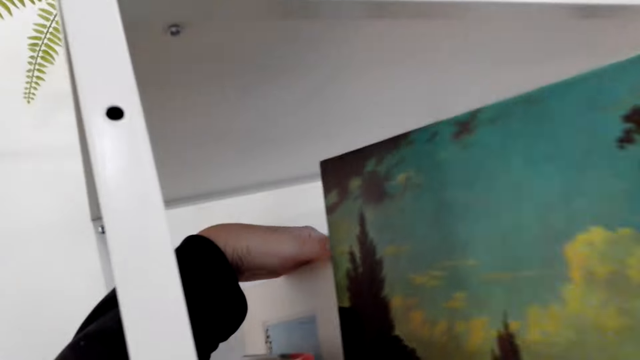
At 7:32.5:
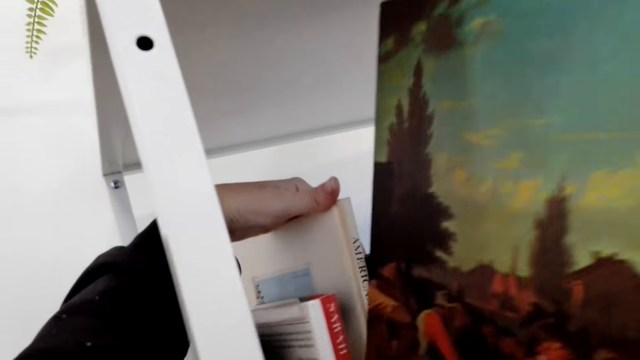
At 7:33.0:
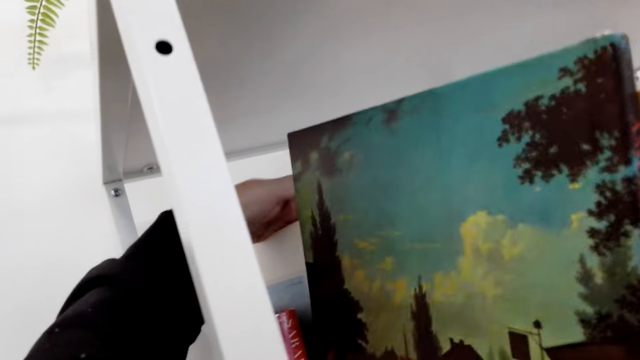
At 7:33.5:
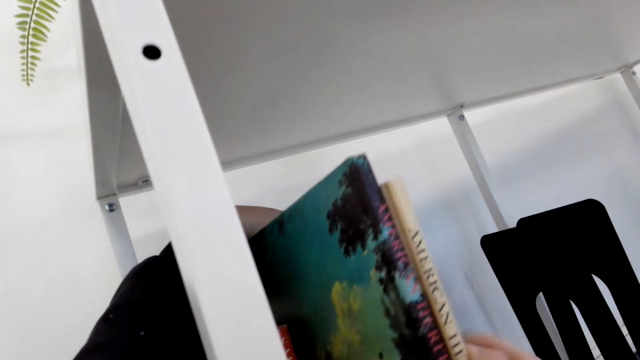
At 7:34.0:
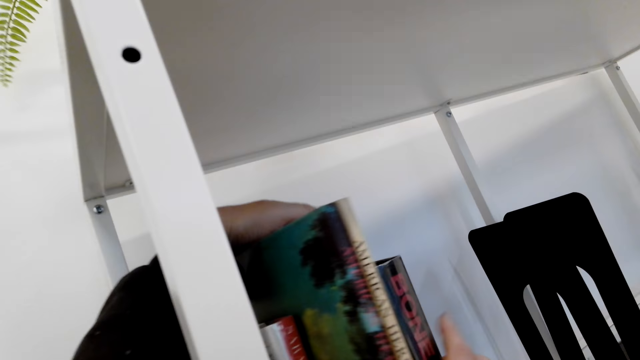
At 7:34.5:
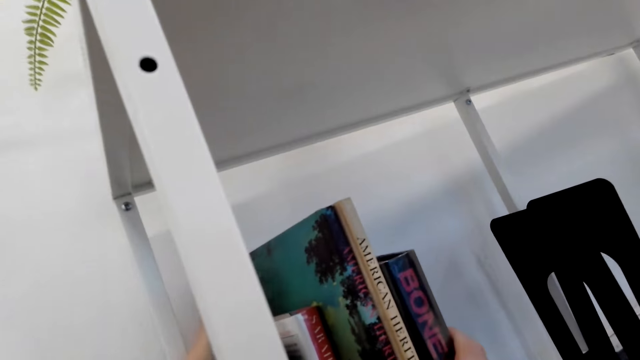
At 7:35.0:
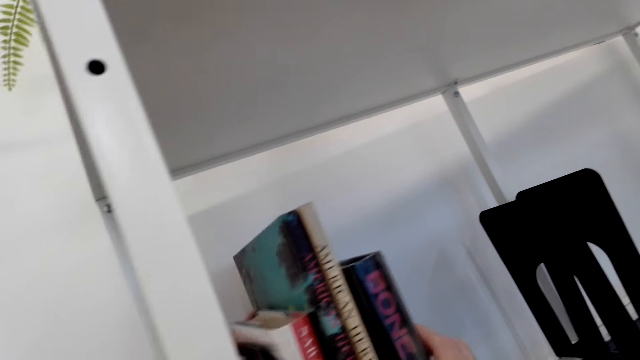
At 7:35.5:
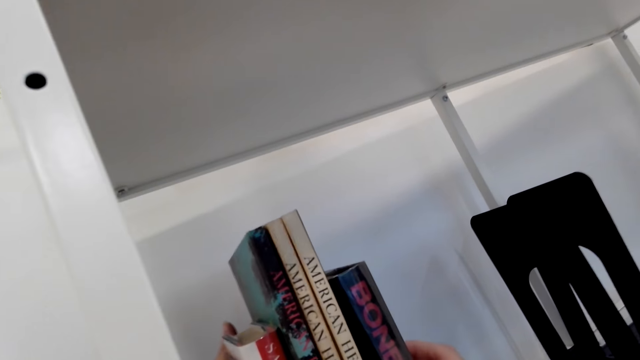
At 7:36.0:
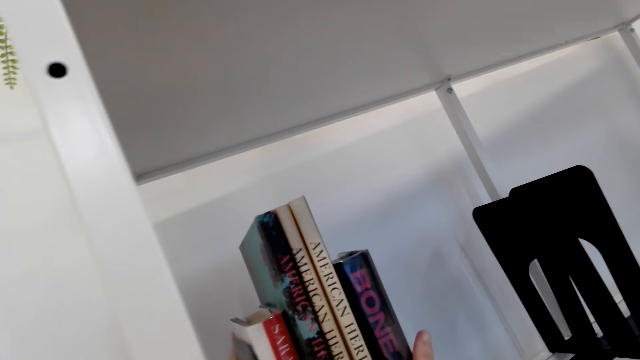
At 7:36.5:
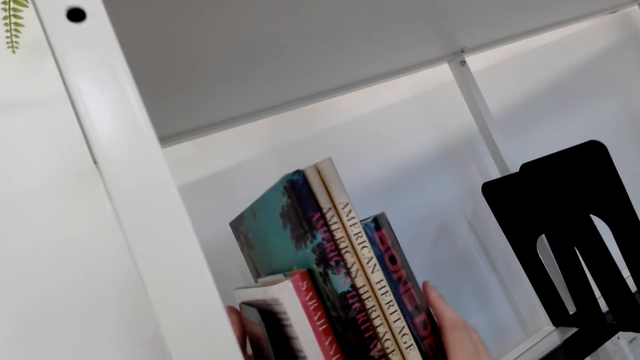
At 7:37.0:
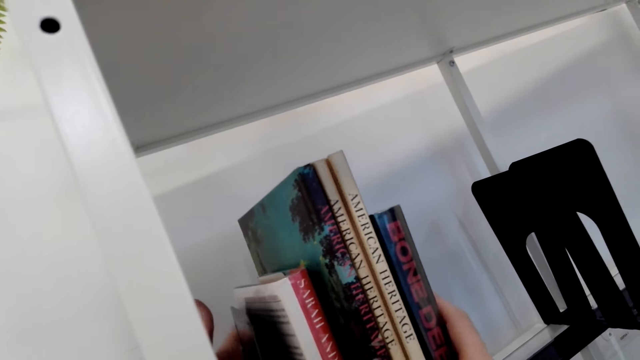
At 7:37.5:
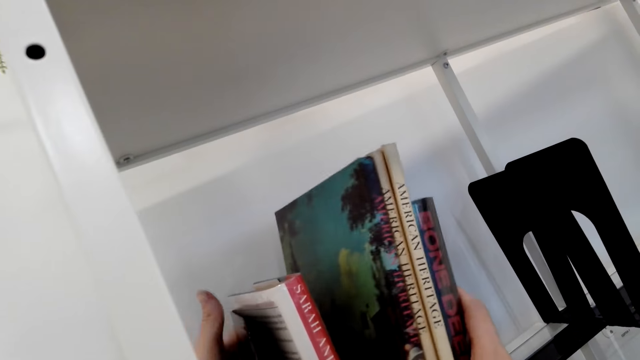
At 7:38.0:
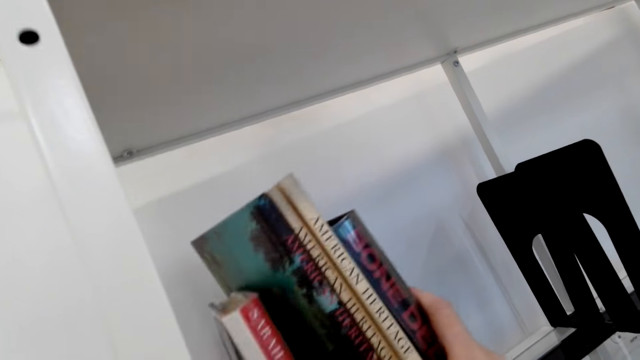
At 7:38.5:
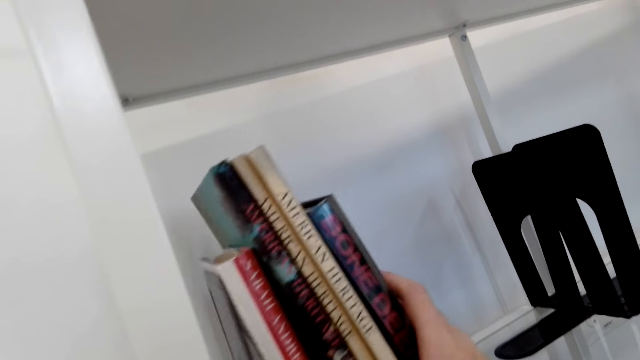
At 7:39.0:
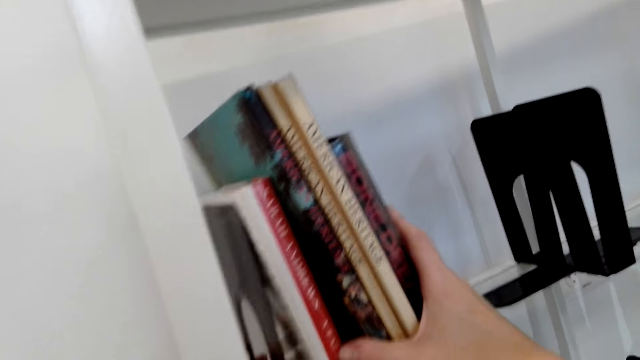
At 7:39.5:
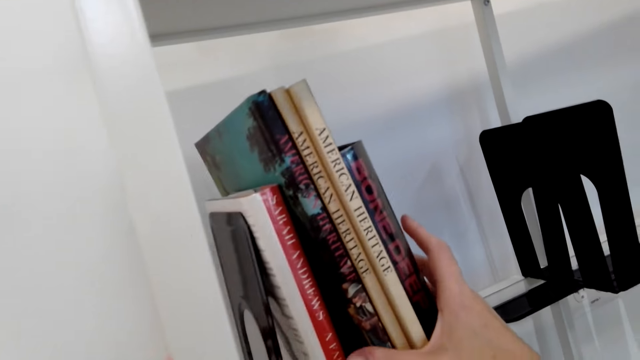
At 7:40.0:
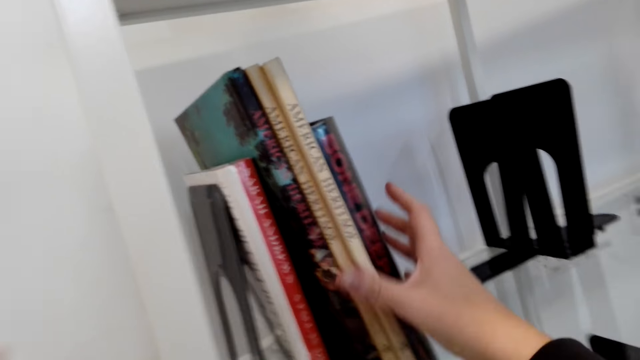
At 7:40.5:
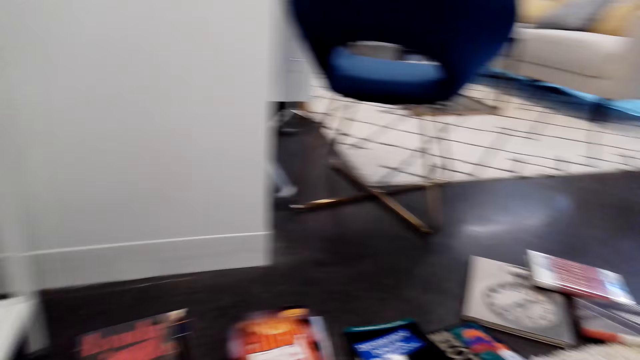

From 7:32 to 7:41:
The camera wearer puts the book on the shelf. They put the books on the floor.

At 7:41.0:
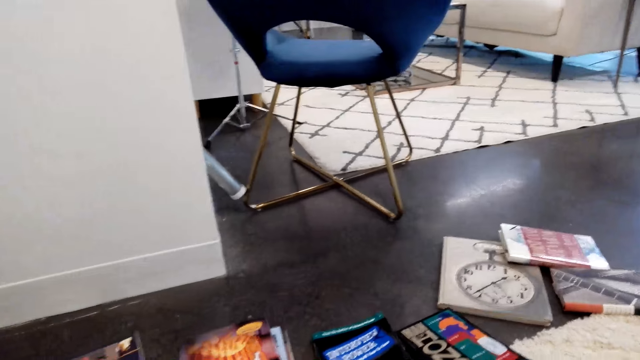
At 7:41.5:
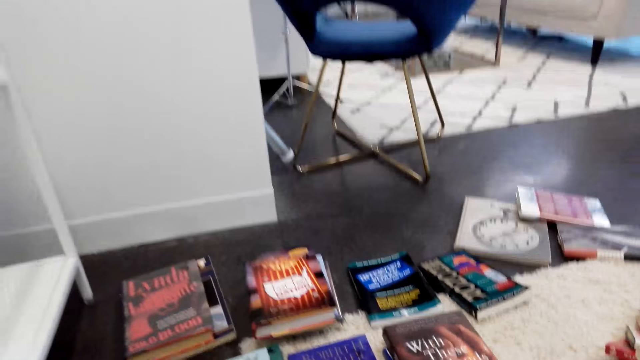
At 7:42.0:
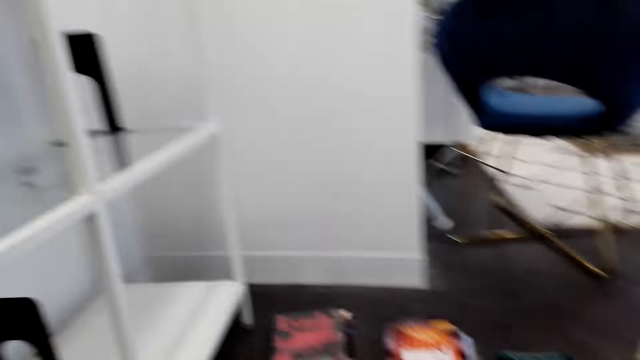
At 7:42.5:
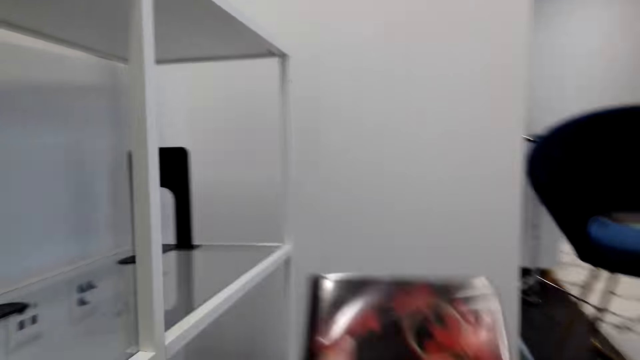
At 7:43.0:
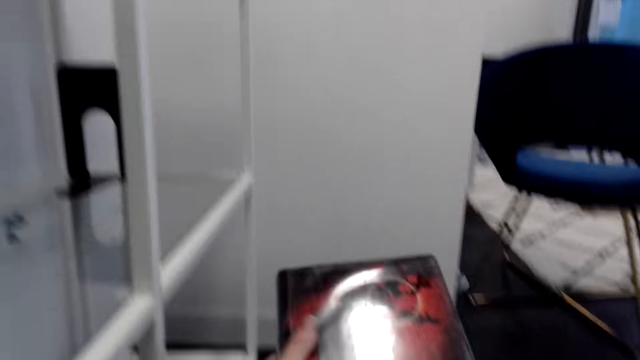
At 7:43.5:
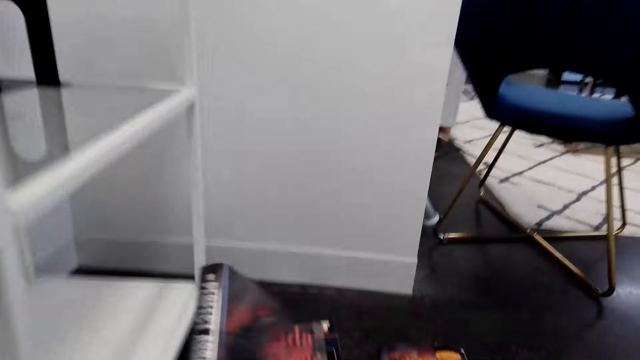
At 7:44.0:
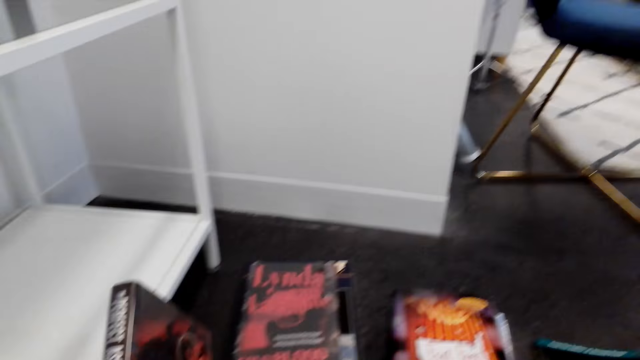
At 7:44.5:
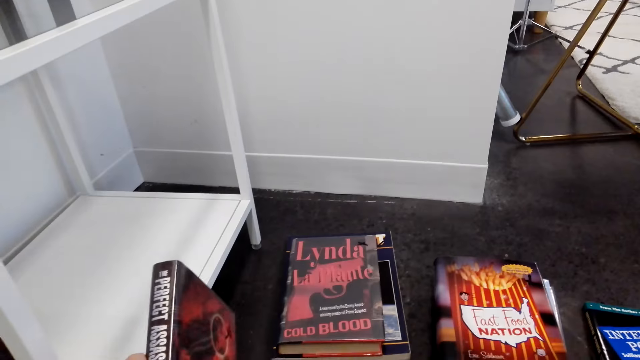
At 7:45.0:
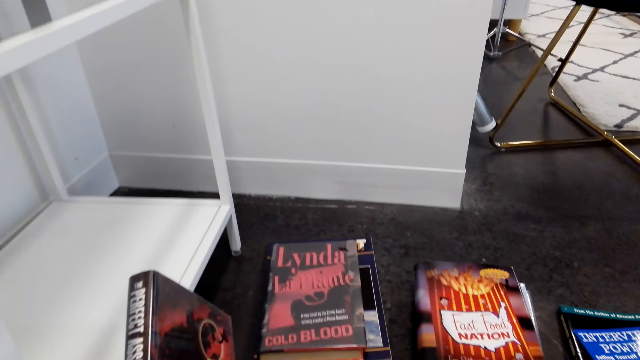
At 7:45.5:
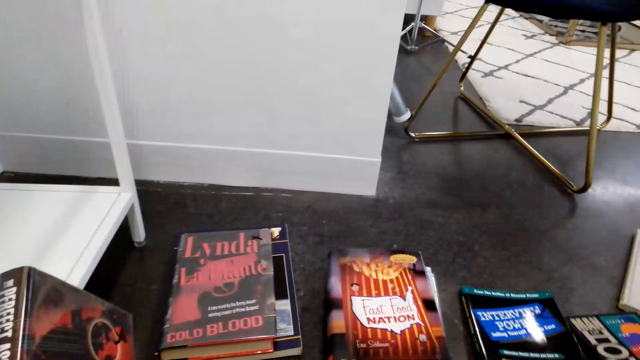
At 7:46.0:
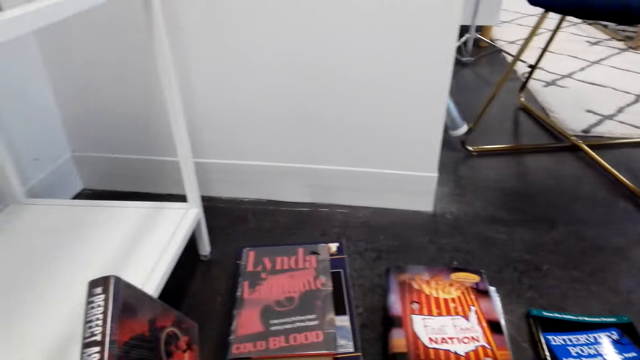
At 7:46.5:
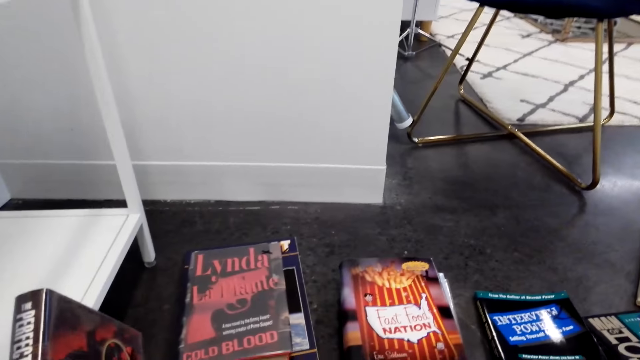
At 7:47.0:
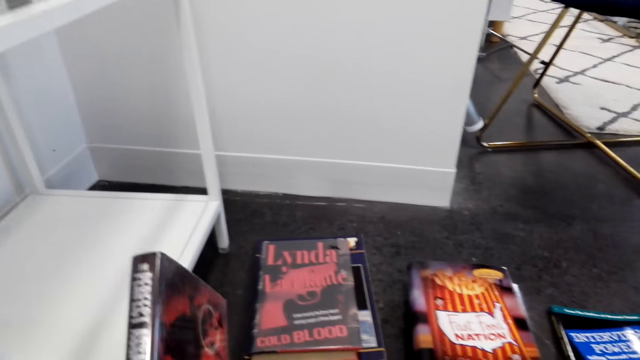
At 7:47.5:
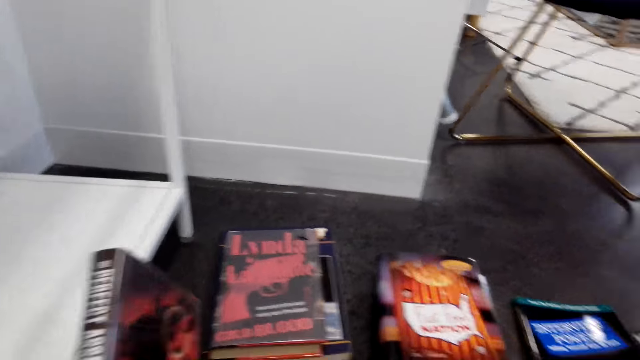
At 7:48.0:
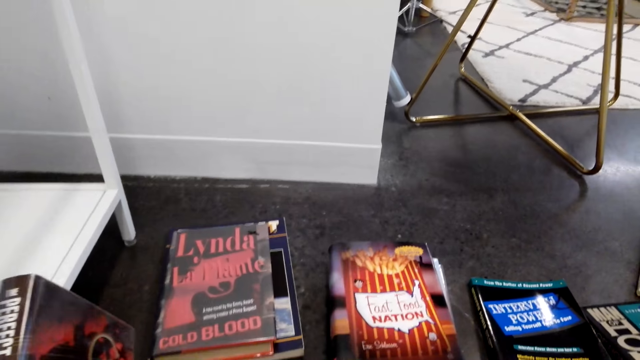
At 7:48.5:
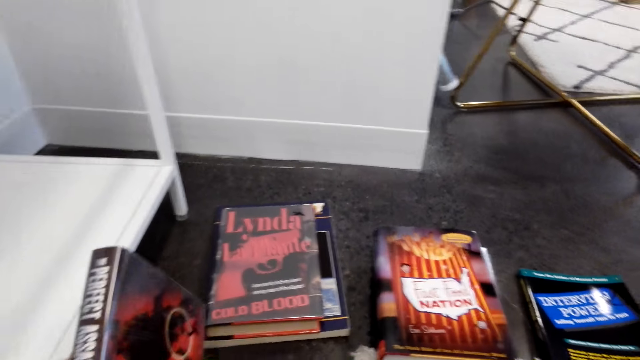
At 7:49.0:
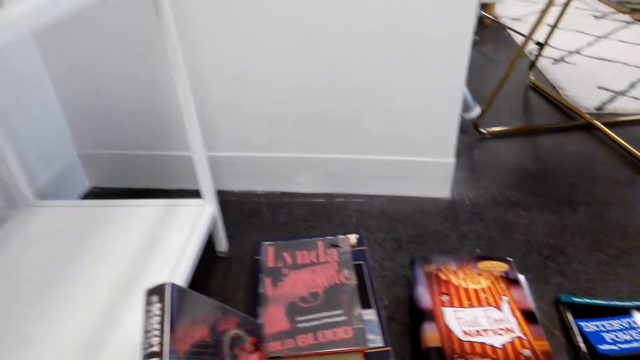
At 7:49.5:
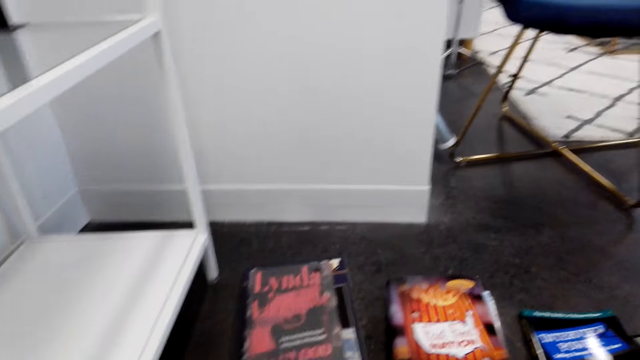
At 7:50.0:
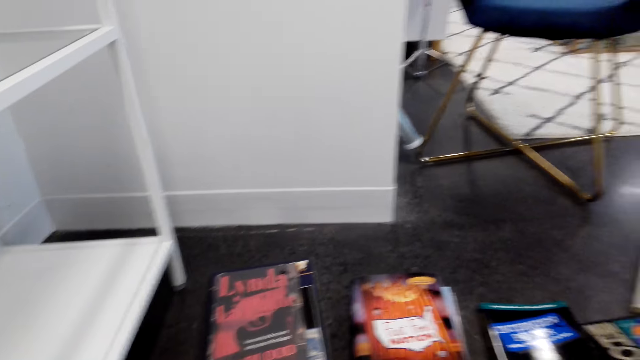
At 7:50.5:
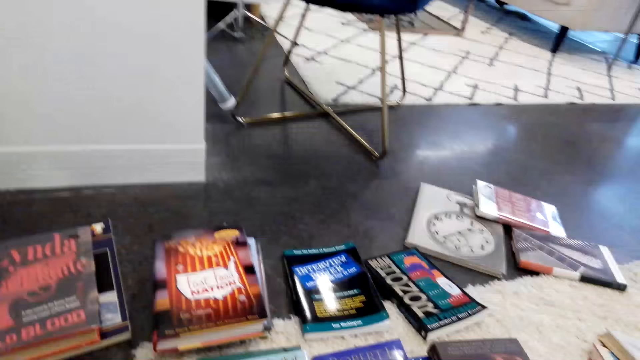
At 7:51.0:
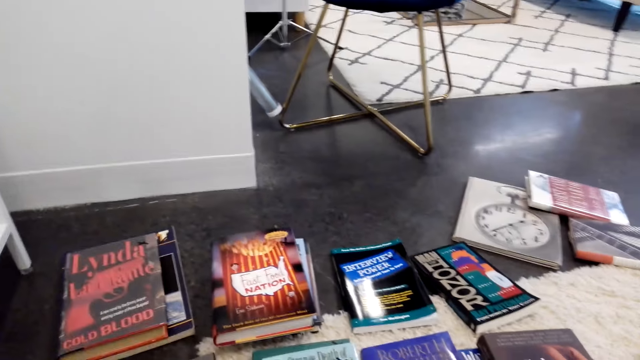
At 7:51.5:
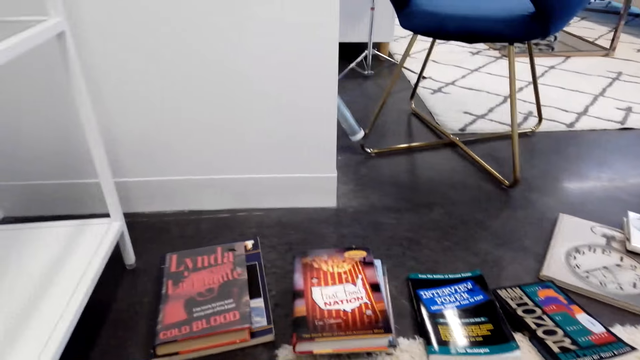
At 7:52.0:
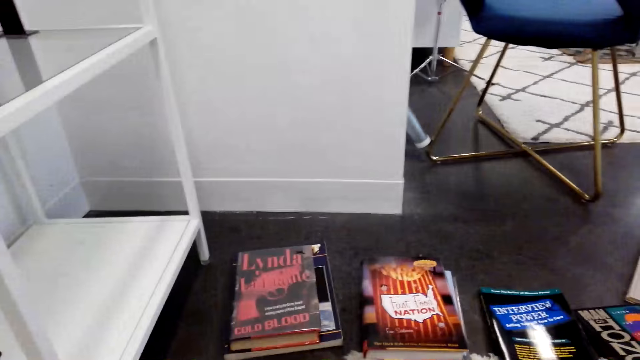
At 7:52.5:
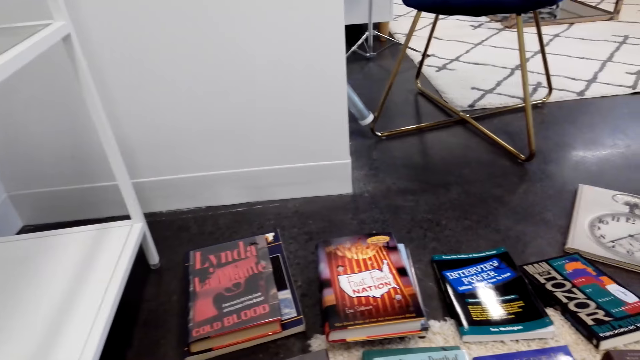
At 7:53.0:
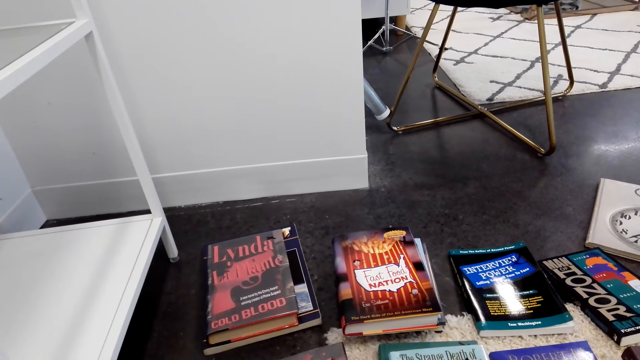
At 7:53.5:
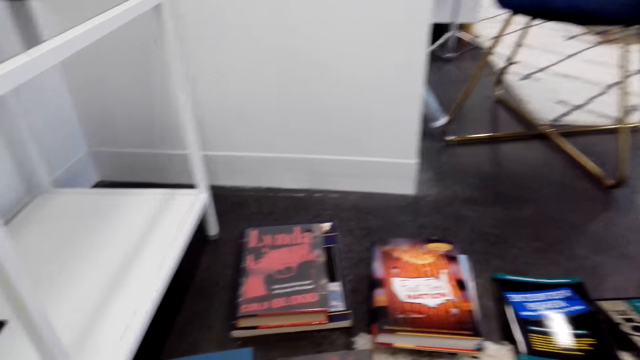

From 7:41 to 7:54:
The camera wearer picks a book. They look at the books.
